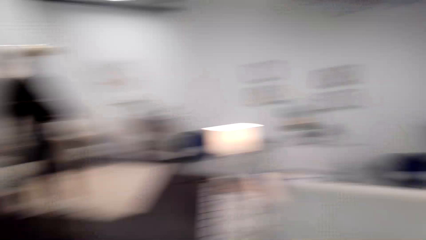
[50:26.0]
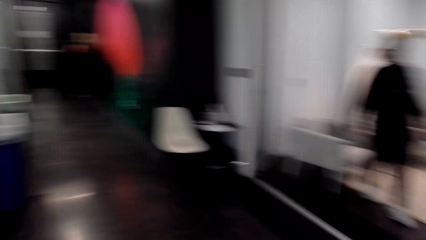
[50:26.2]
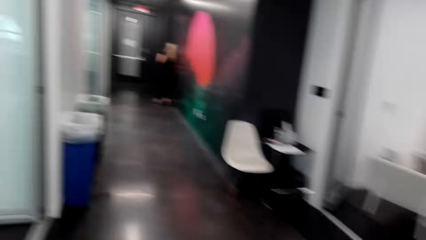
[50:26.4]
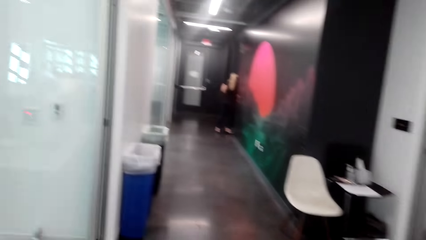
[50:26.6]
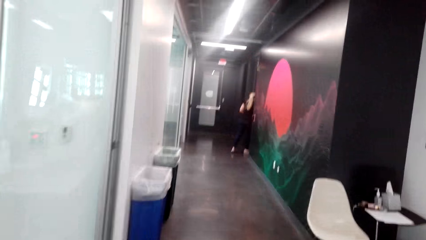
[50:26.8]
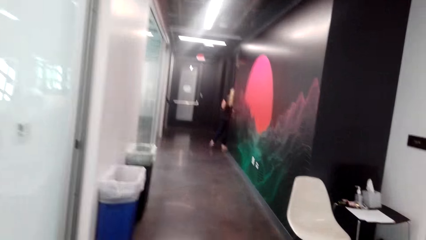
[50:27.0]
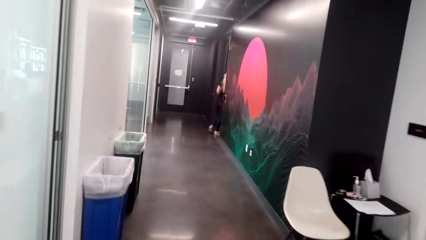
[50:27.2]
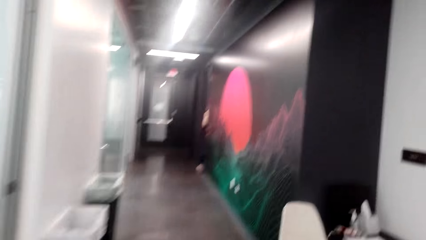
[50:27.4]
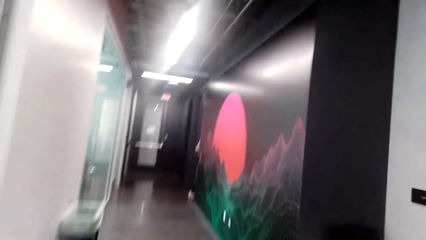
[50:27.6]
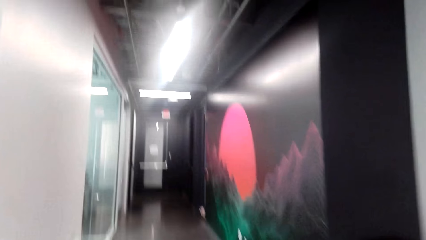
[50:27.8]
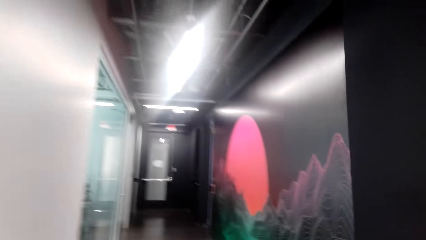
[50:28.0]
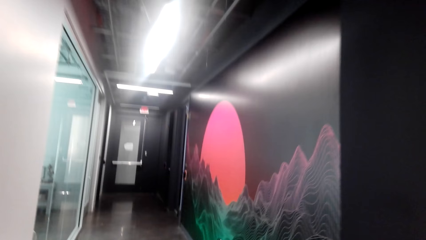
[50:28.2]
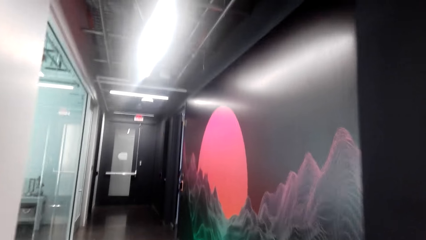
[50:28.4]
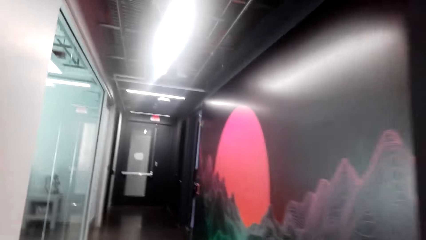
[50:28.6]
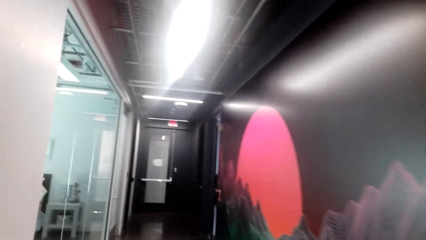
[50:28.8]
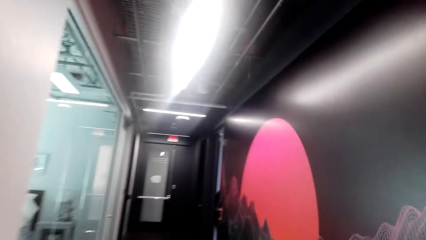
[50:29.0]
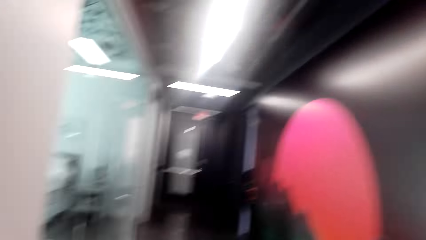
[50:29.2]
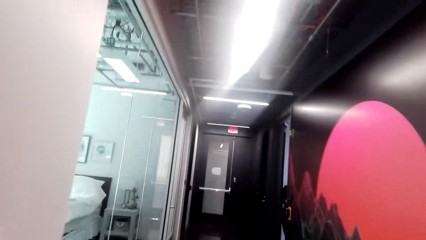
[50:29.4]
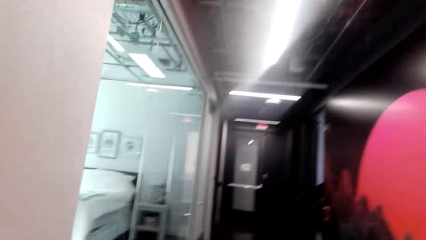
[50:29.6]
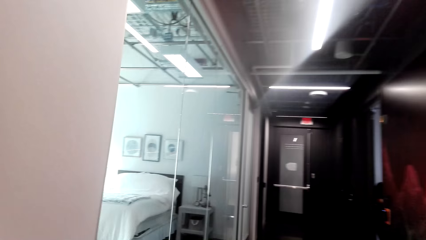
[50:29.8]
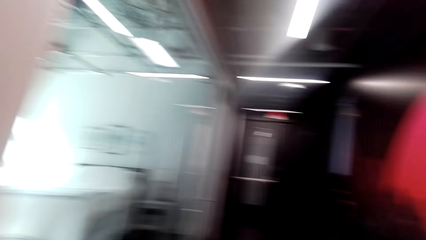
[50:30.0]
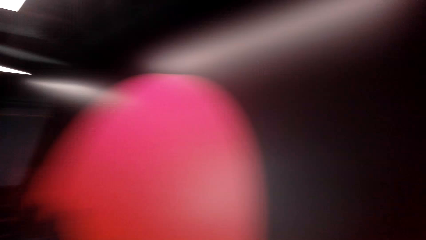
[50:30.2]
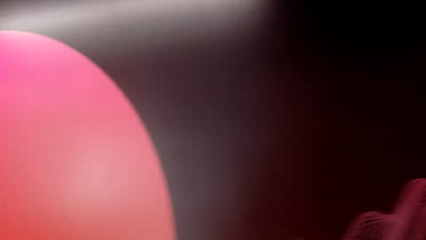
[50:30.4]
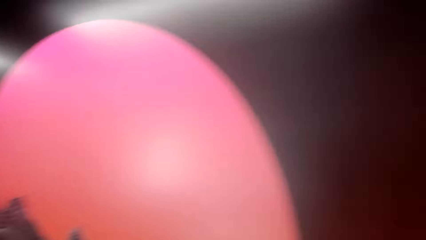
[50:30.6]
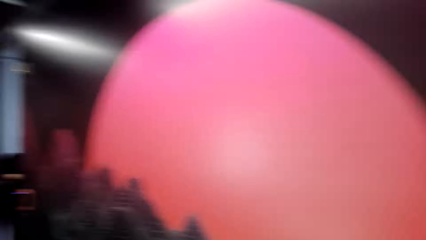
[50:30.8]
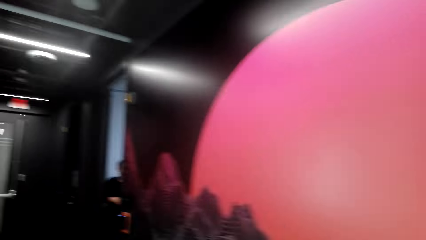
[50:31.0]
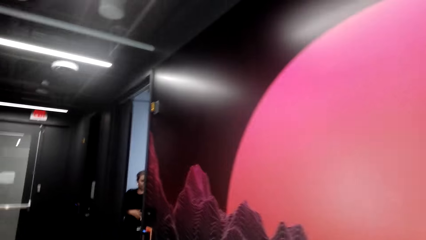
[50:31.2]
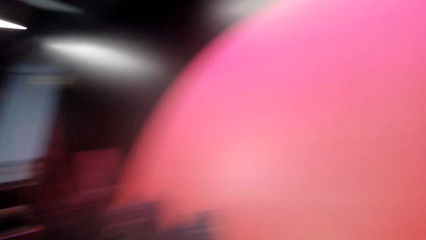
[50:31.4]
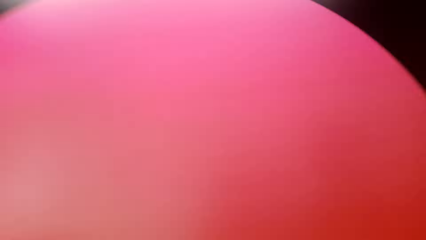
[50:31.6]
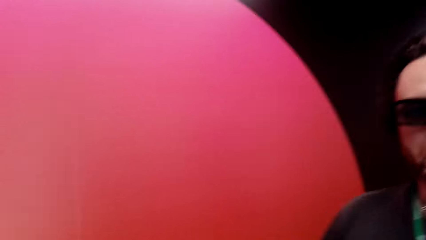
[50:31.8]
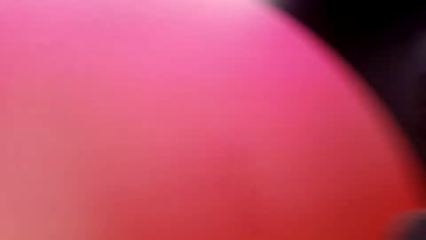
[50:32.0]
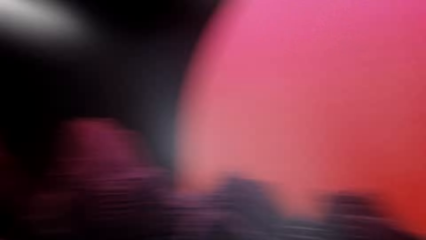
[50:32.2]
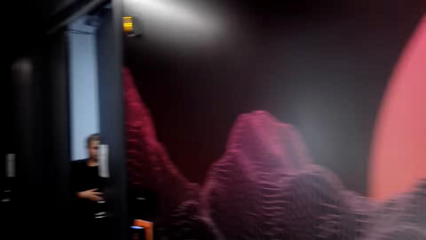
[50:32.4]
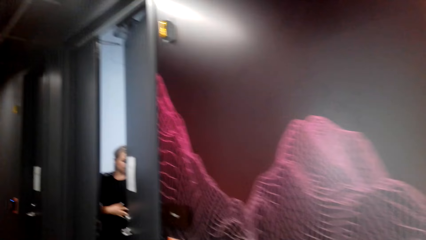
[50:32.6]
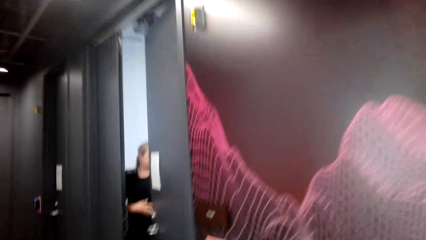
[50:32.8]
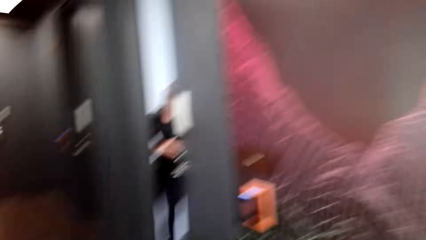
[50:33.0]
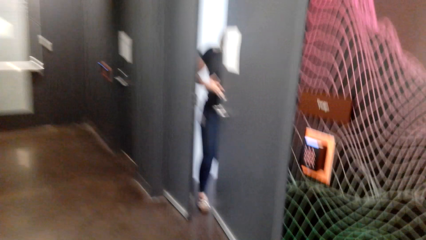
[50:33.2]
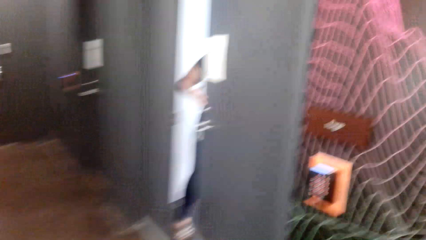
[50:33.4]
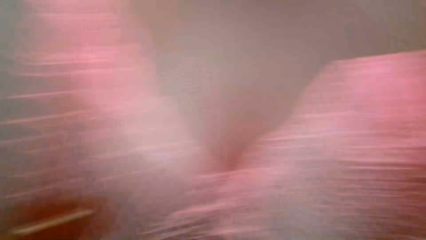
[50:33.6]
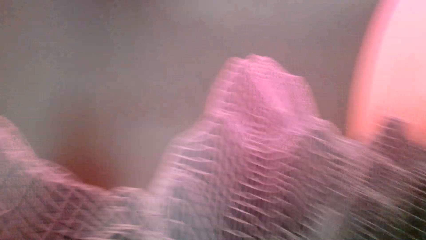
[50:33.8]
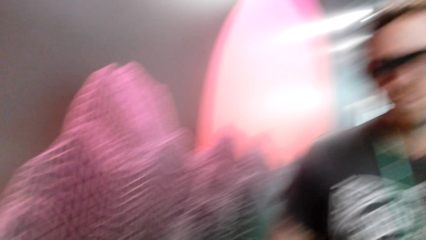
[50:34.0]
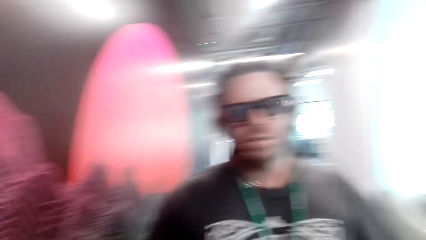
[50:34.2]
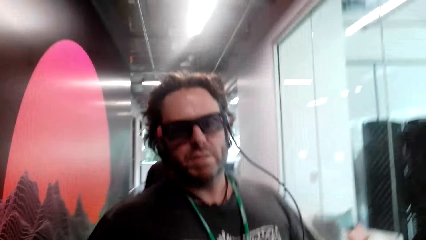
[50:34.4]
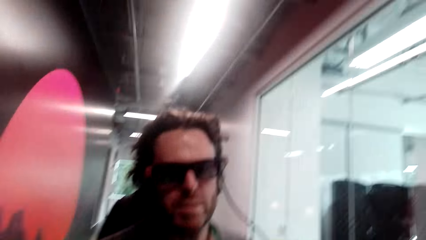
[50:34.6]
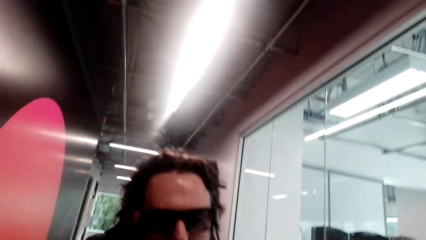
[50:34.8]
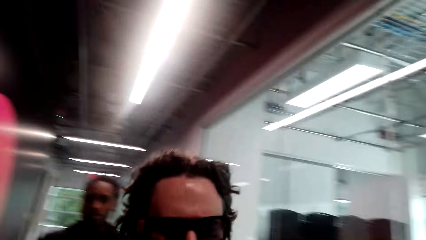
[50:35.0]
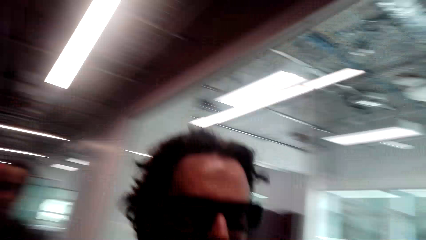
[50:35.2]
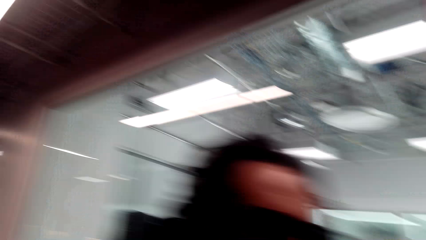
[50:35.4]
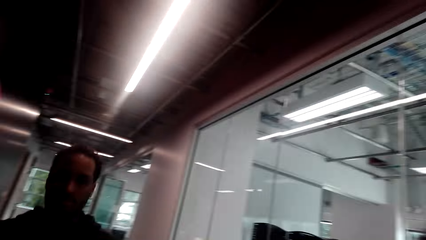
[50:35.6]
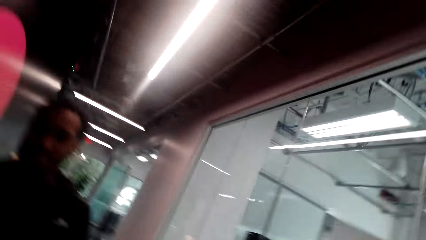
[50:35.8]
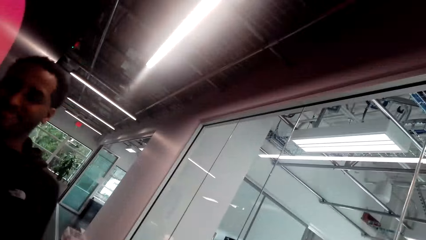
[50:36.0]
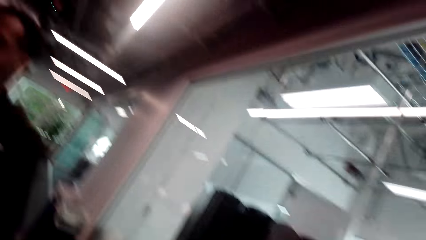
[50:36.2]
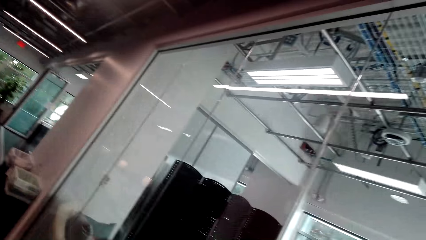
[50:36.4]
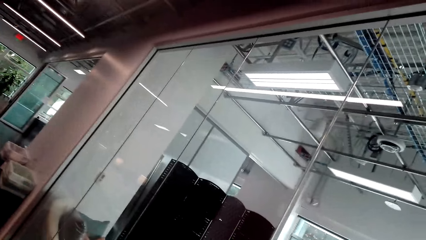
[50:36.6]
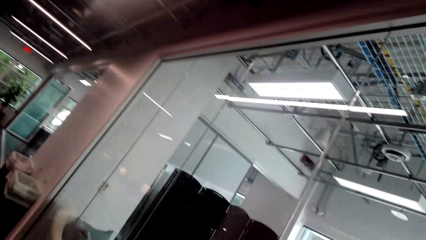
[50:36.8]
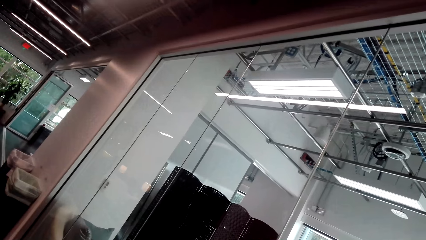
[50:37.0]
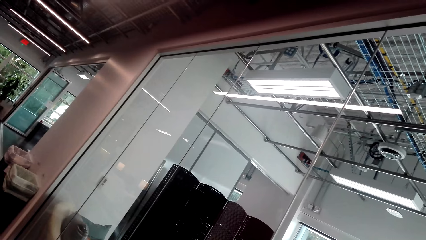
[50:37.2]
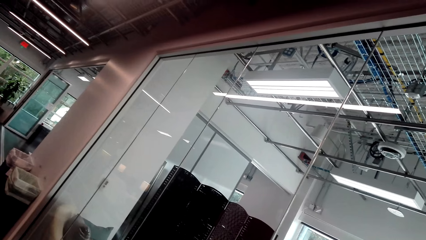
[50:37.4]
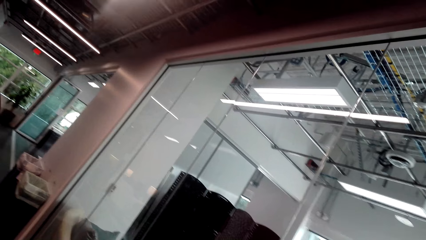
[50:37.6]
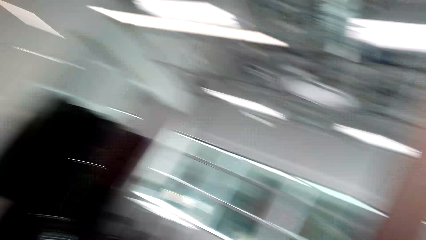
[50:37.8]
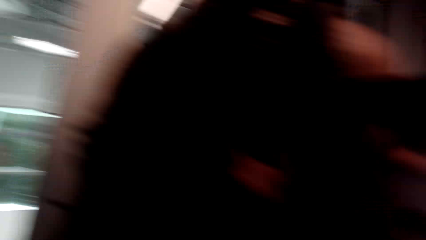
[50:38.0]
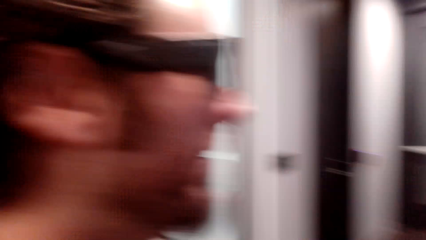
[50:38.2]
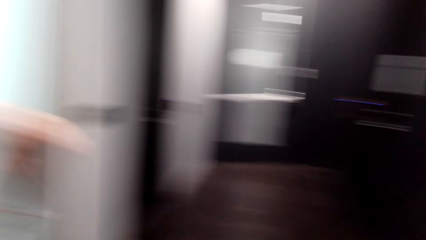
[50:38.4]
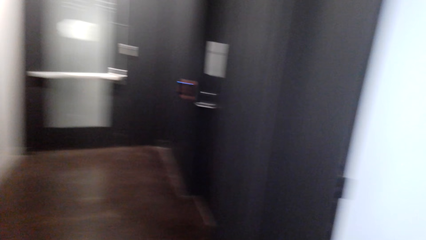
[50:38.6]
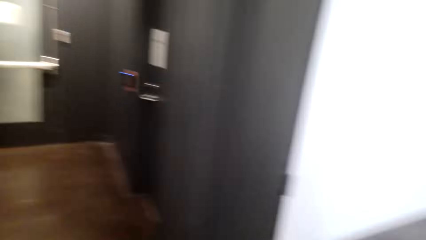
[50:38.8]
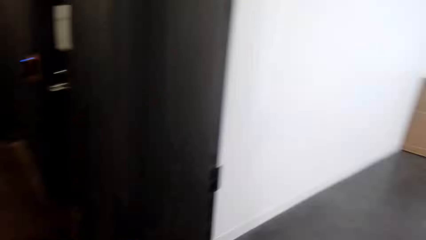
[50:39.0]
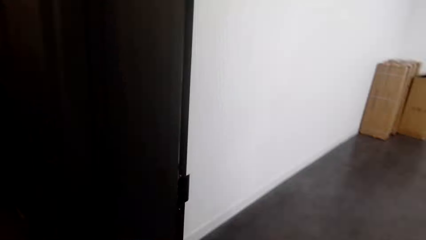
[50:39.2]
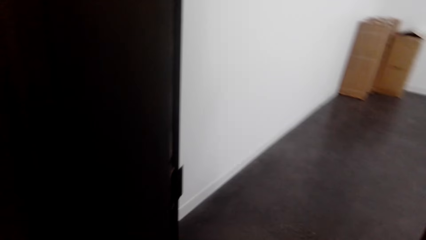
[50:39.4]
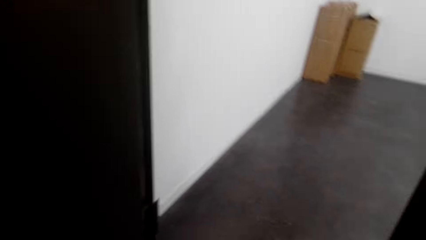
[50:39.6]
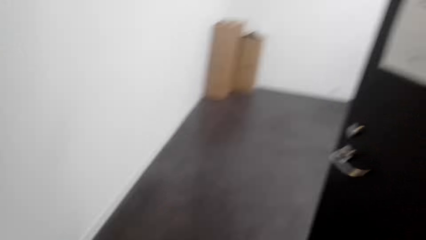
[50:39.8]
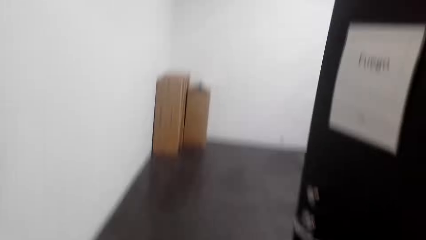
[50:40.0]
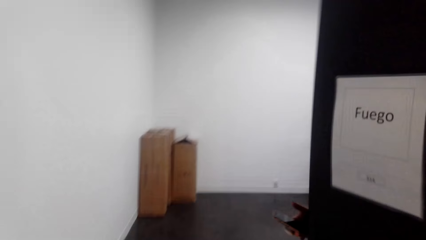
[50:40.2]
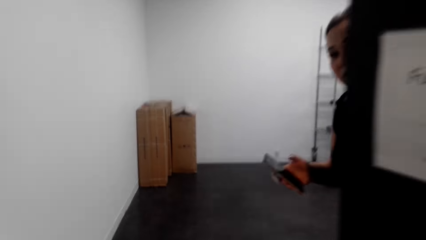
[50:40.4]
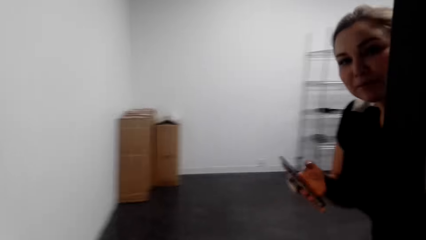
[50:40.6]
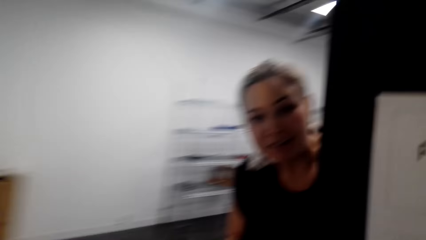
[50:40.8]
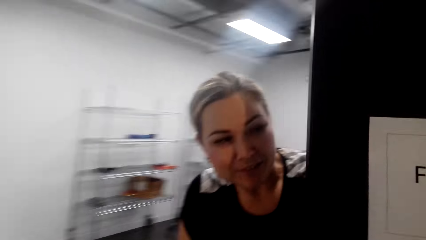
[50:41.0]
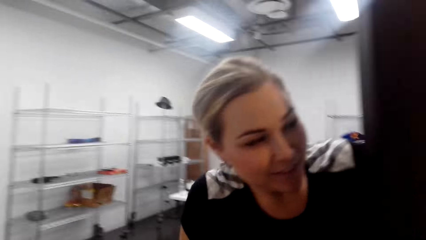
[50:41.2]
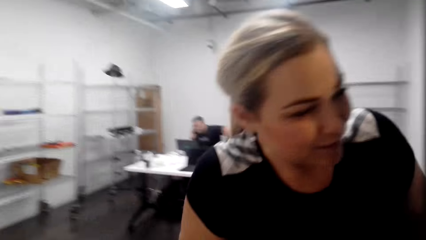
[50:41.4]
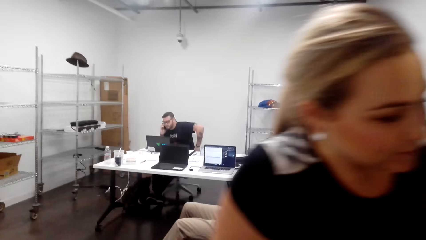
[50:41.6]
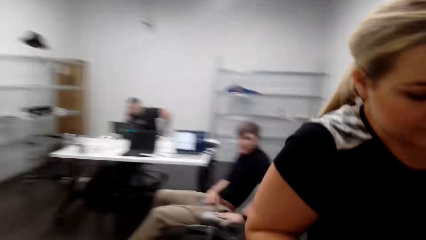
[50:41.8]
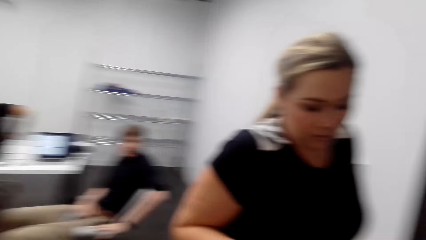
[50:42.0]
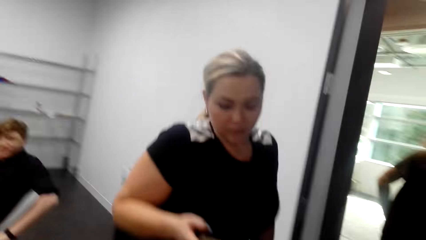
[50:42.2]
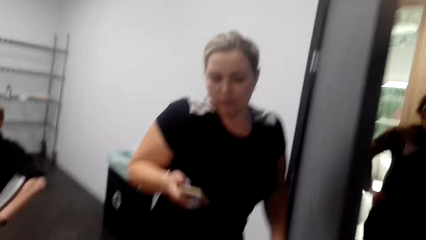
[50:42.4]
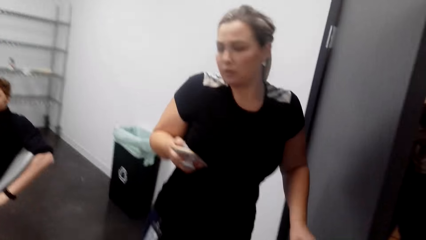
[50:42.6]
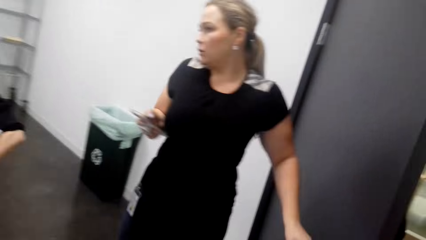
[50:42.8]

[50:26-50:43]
The camera wearer walks across a room. They interact with a man. The man converses with the camera wearer. The camera wearer converses with the man. They converse with the man again. The man walks past the camera wearer across the room. The man converses with the camera wearer. The camera wearer converses with another man. They interact with the first man. They walk around the house. They enter a room.
